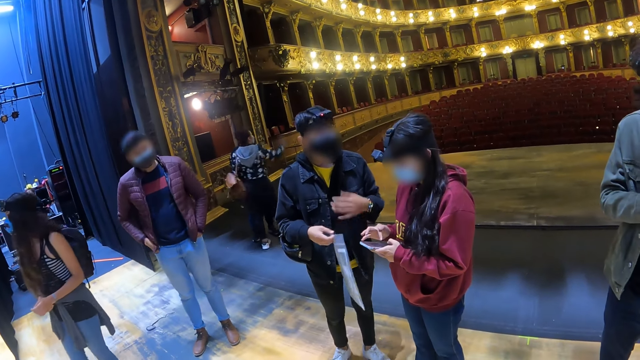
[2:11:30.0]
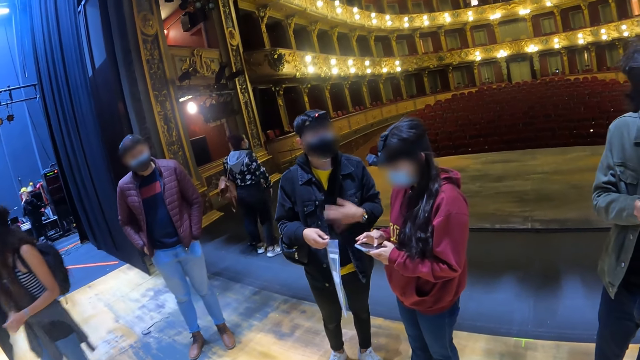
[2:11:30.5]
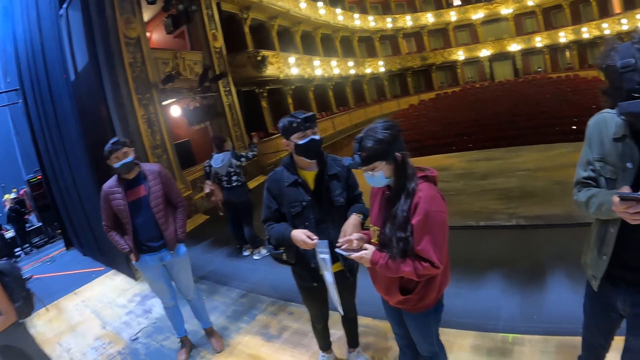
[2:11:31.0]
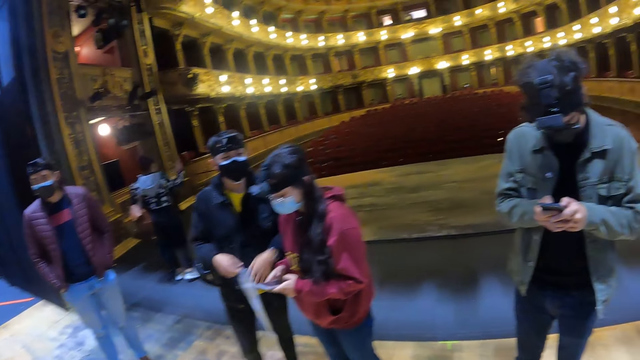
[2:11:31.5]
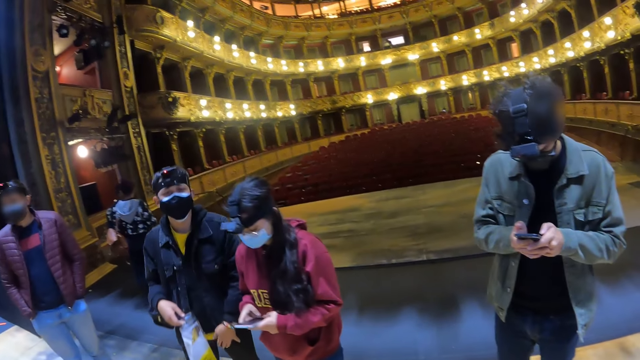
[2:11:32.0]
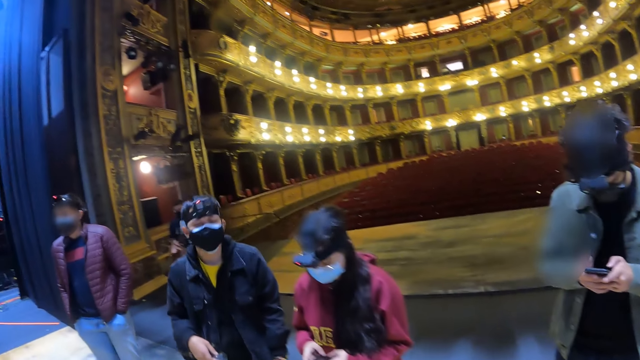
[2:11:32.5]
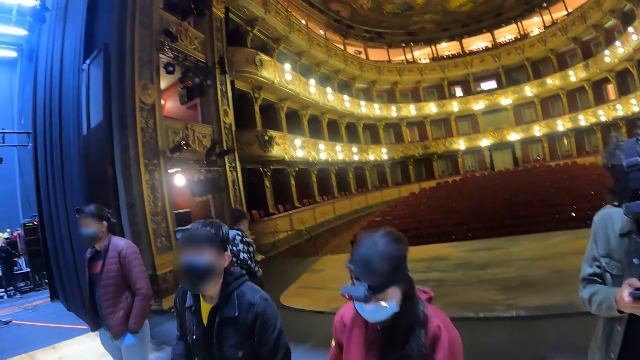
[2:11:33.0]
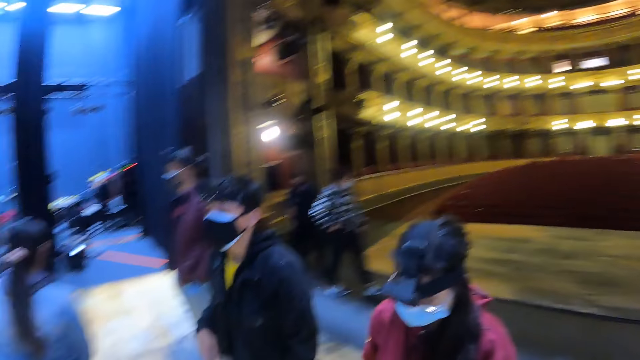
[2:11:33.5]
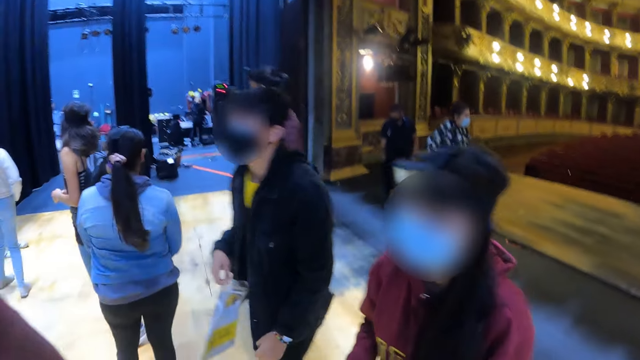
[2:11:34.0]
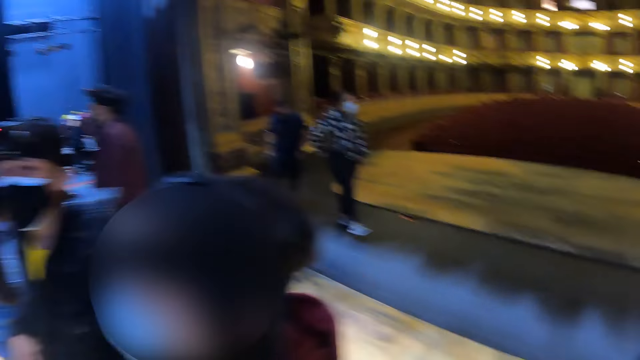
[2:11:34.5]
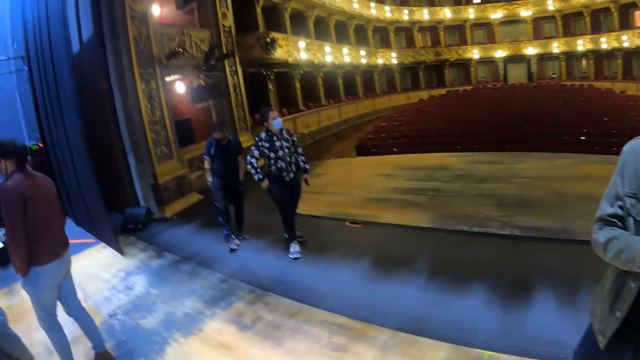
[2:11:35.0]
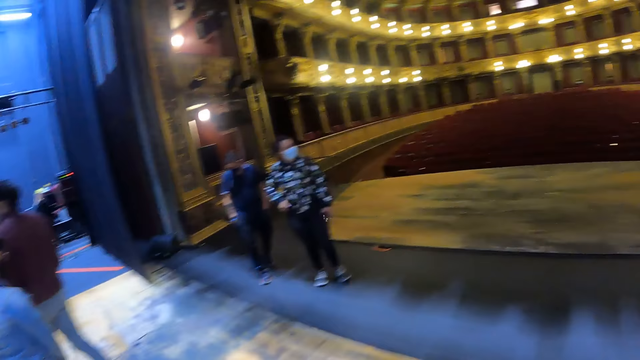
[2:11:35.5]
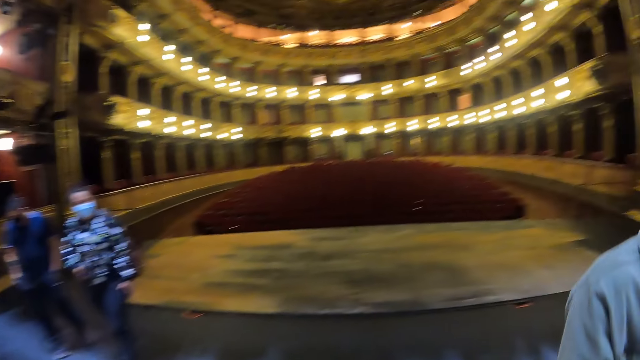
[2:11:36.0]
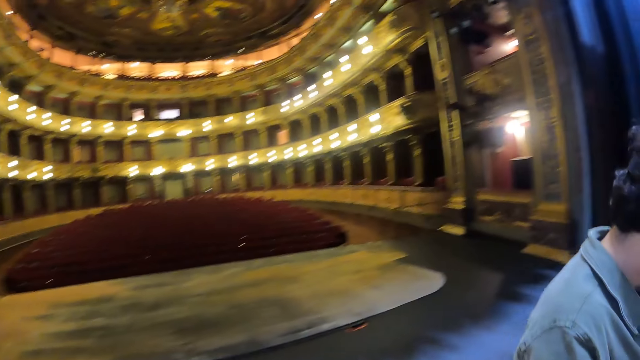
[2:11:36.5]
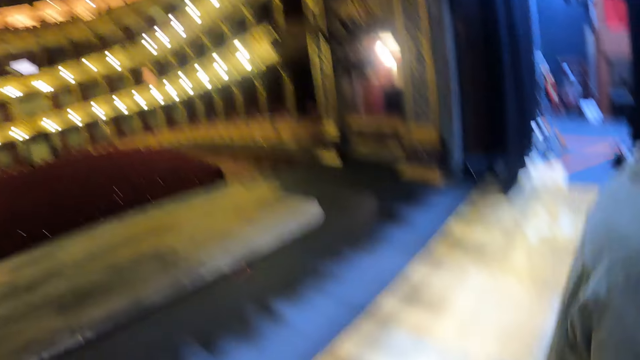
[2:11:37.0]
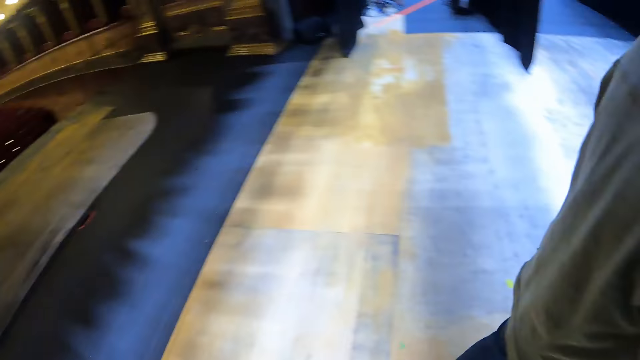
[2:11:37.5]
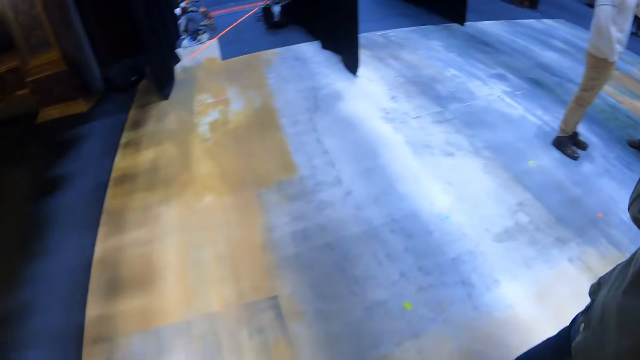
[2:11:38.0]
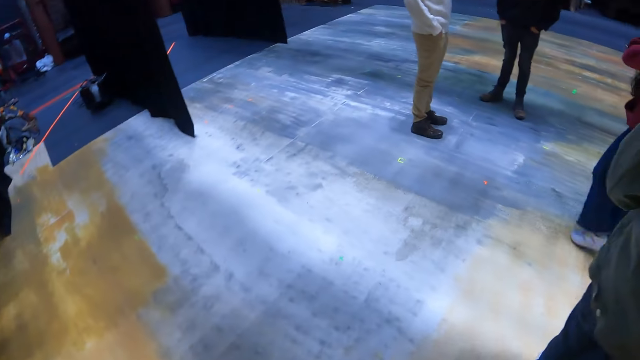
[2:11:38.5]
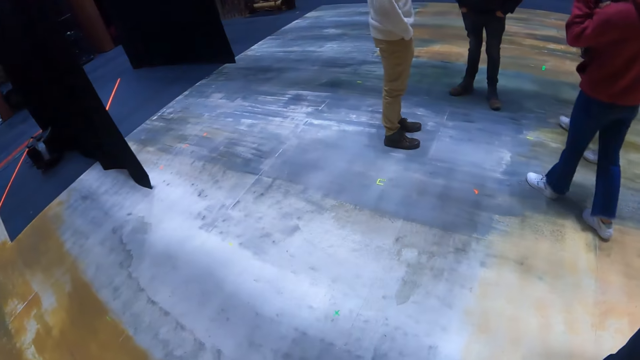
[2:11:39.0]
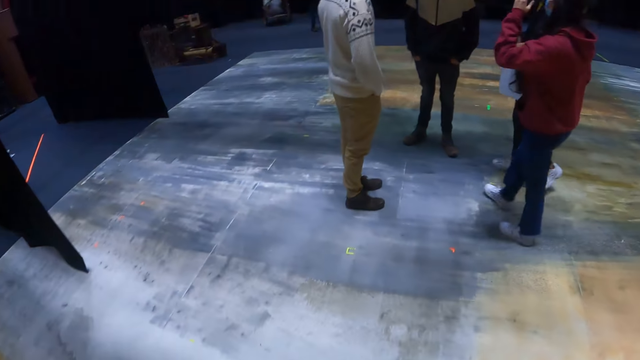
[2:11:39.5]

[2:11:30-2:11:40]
A man scrolls the phone. The camera wearer walks in the conference hall.

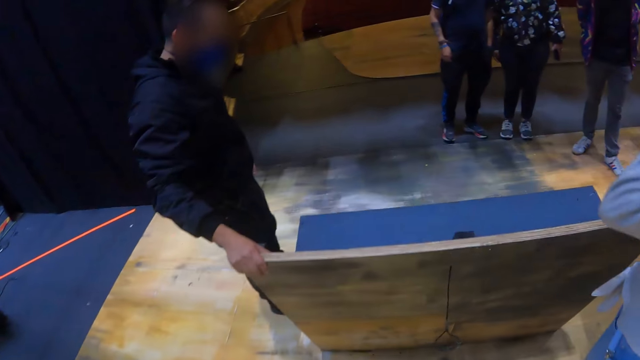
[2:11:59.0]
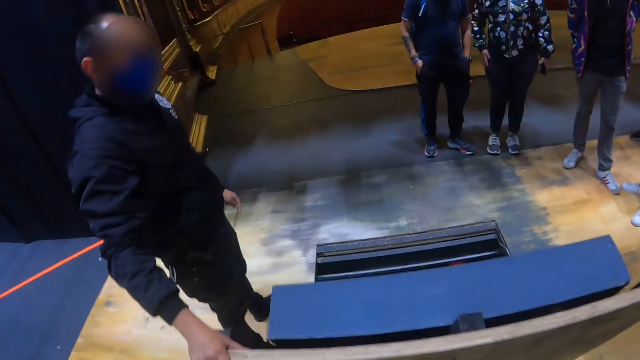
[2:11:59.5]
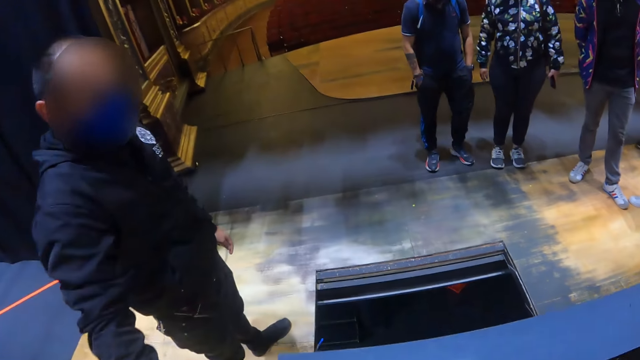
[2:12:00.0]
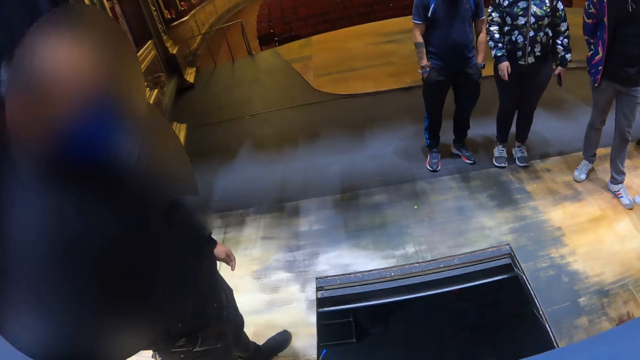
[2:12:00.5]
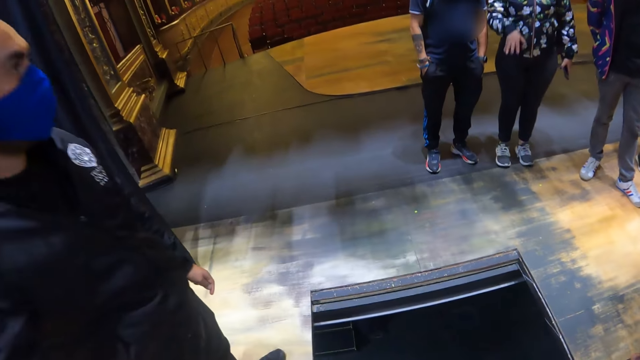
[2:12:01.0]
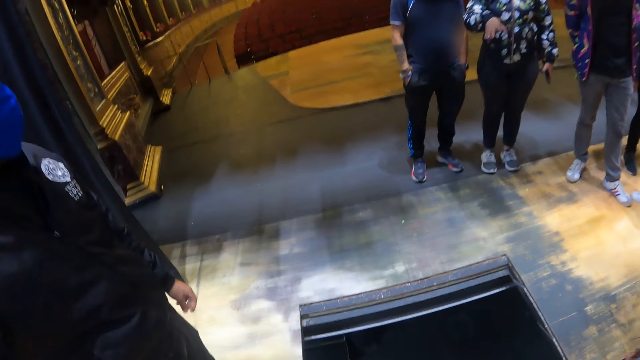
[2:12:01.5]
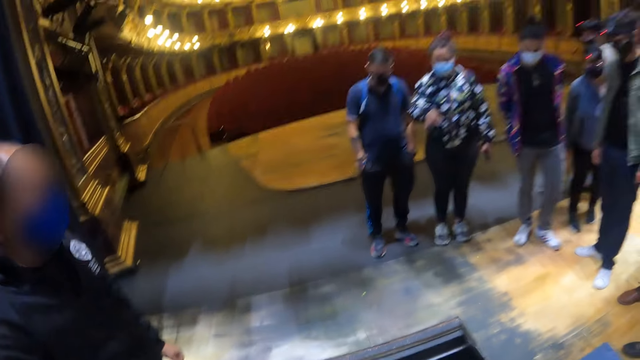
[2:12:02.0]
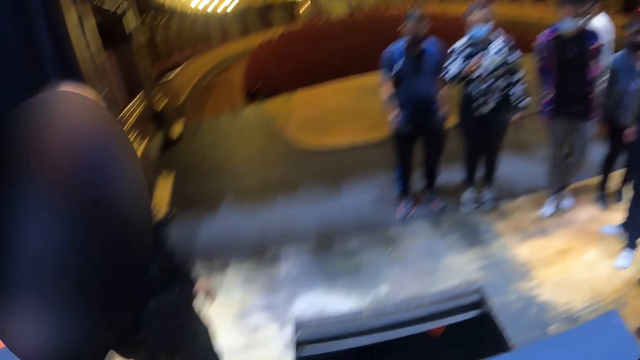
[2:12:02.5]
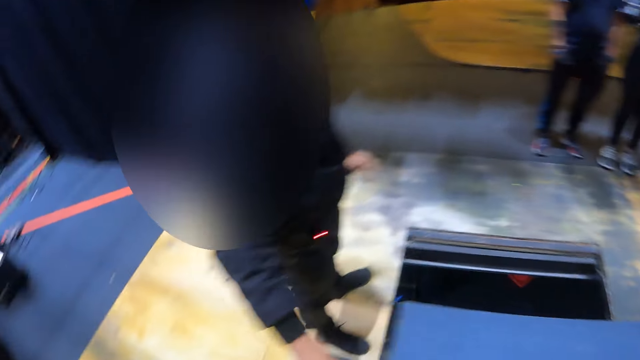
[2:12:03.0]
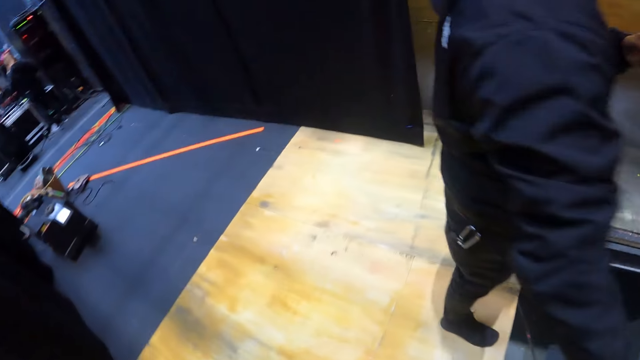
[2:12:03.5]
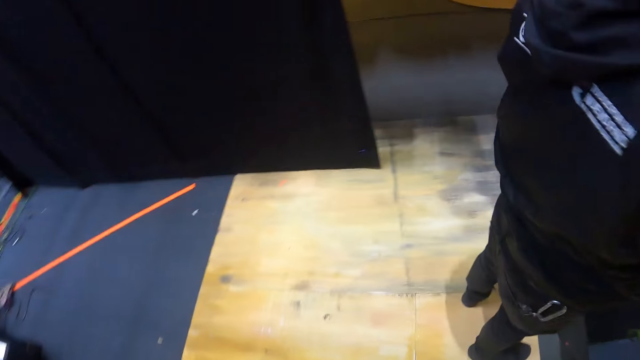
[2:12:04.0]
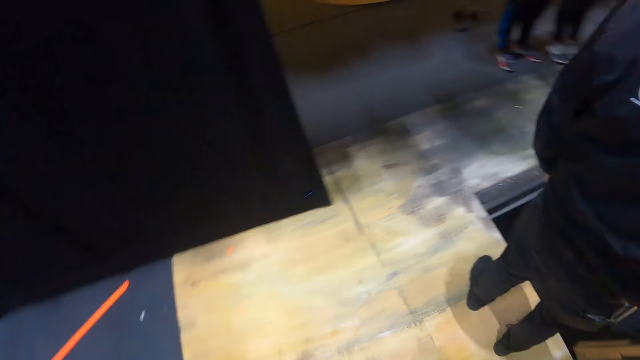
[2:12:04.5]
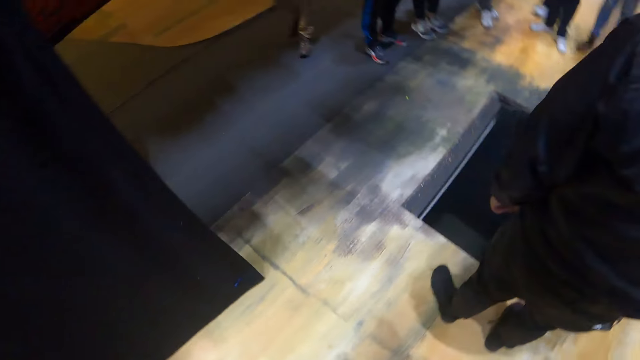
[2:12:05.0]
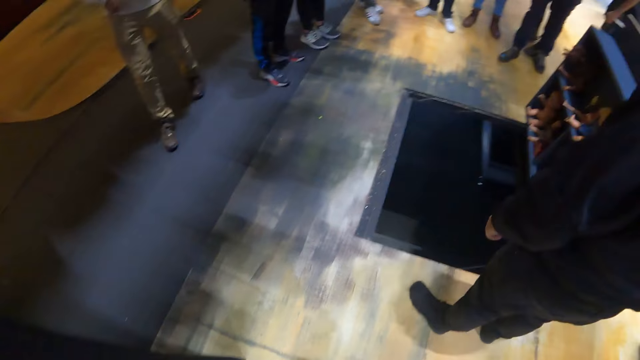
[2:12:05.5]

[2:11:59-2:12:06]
The camera wearer looks at a man. They stand beside something. The man does a hand gesture. The camera wearer walks in the conference hall.

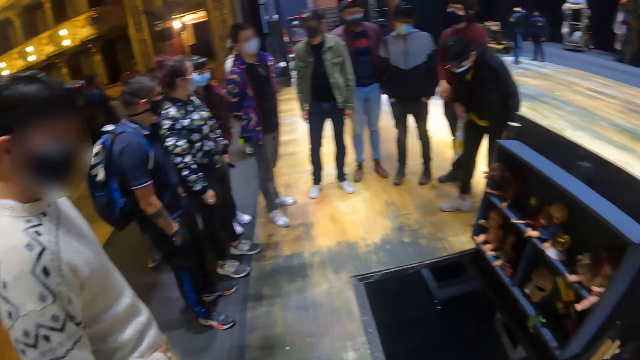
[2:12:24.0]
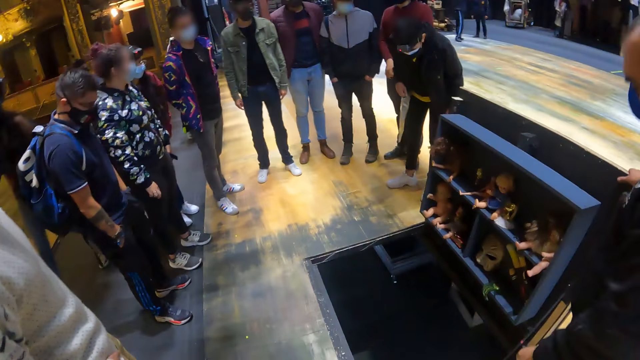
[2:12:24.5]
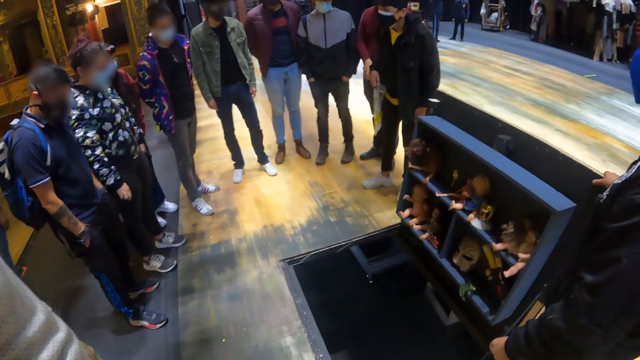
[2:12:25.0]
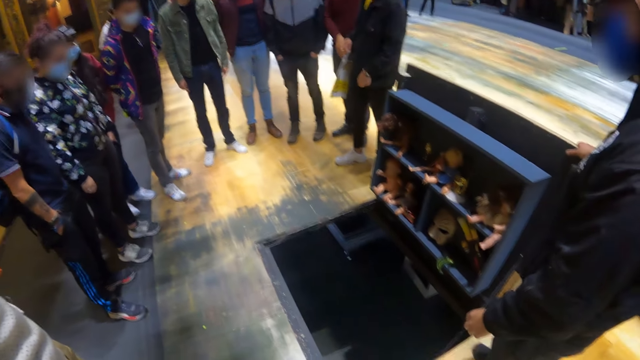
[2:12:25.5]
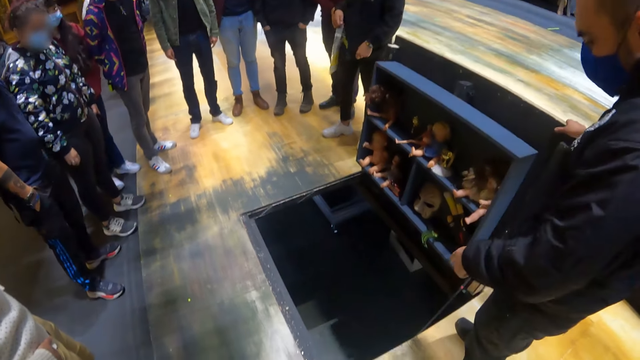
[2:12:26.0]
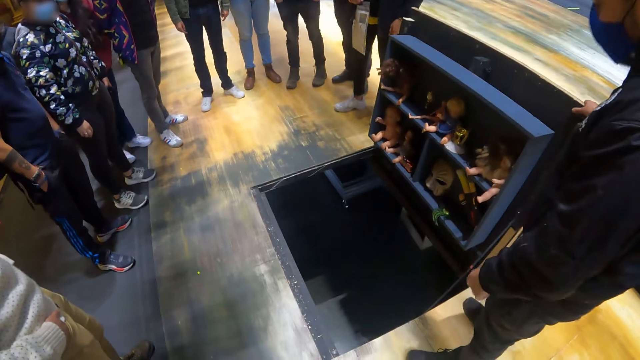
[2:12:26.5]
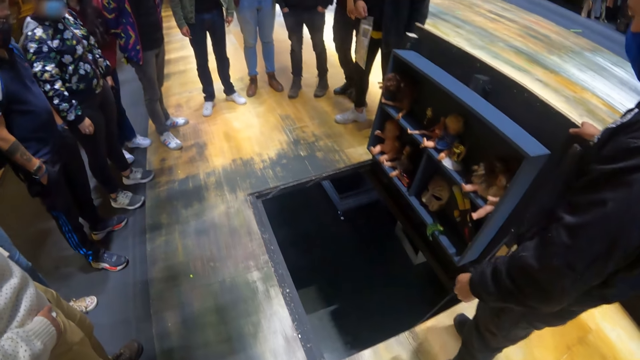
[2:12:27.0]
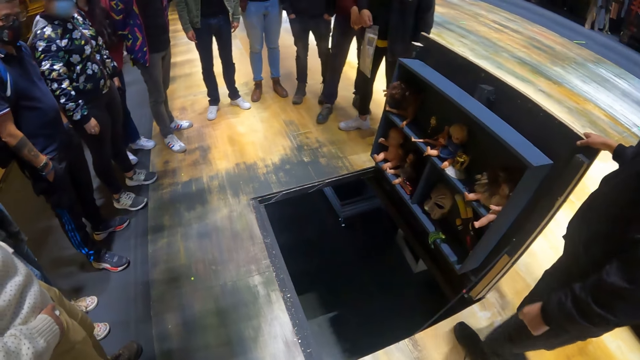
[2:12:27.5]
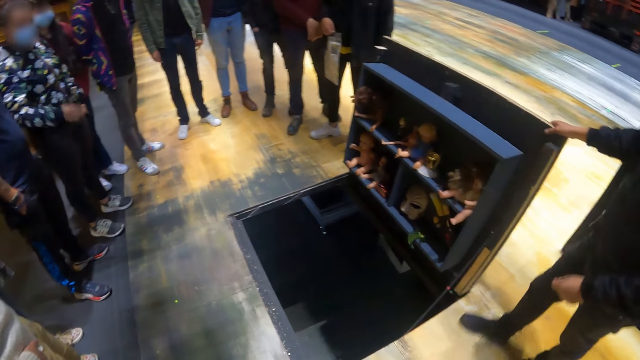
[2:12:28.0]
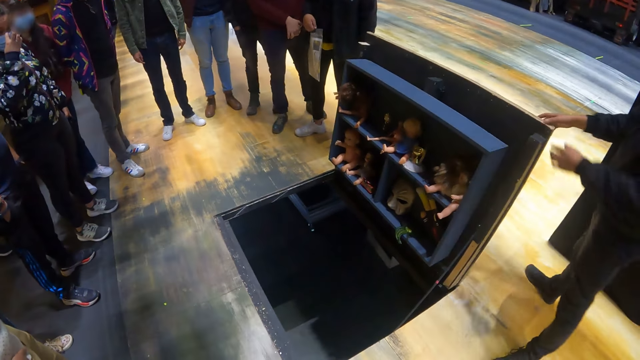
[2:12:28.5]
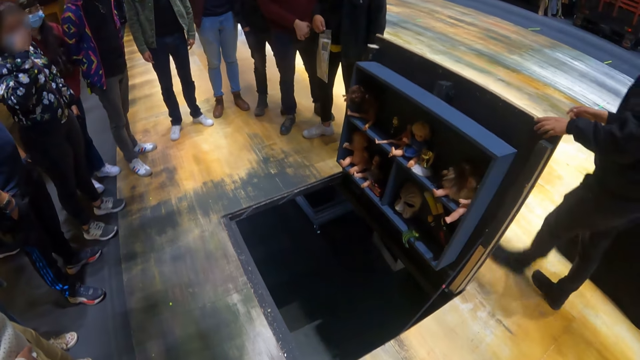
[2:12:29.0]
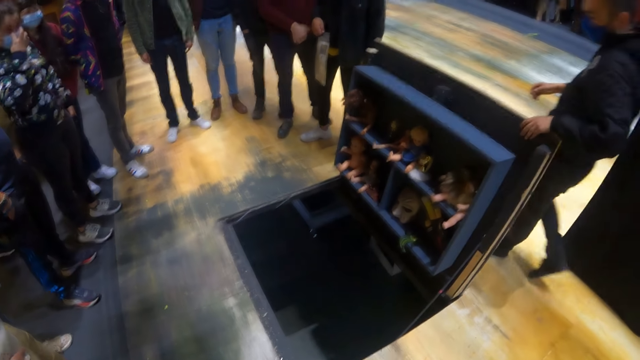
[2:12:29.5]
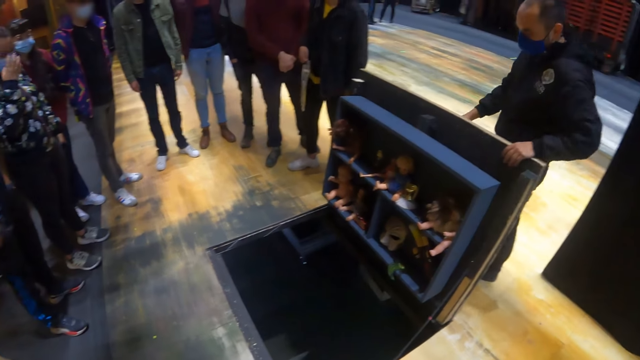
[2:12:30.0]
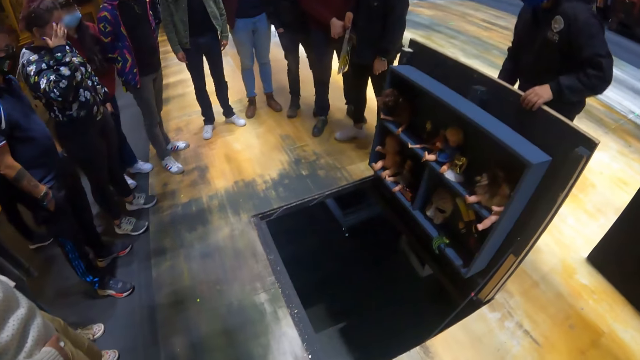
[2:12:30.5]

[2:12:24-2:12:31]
A man does a hand gesture. The camera wearer moves beside something. Another man adjusts himself.
